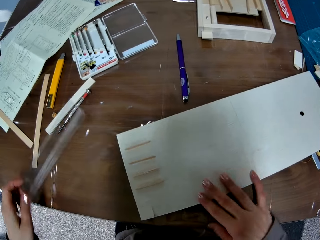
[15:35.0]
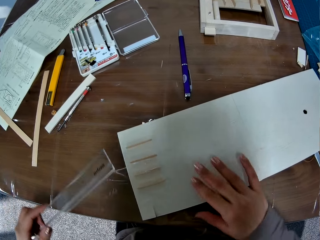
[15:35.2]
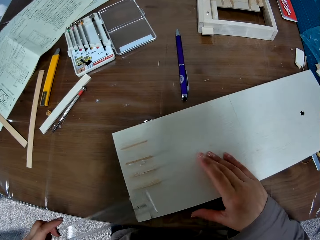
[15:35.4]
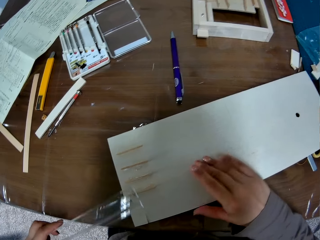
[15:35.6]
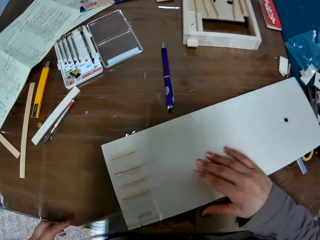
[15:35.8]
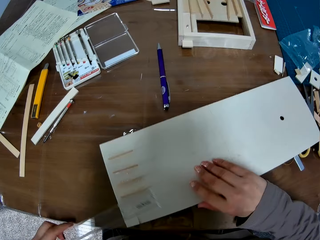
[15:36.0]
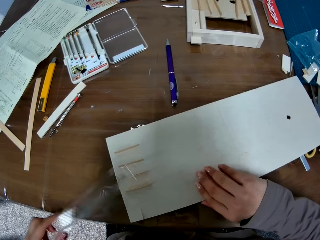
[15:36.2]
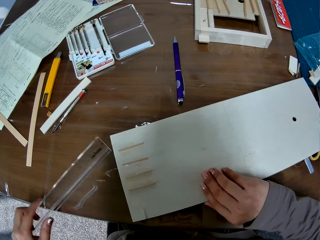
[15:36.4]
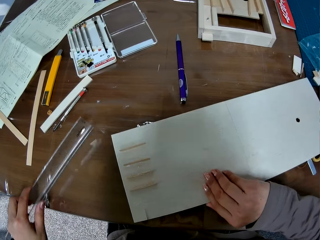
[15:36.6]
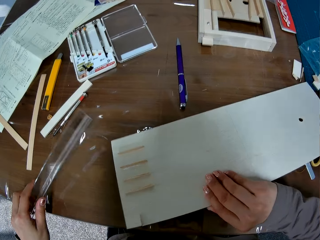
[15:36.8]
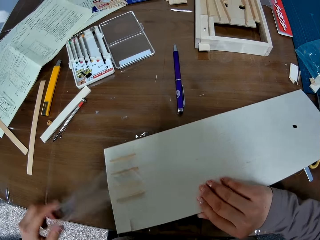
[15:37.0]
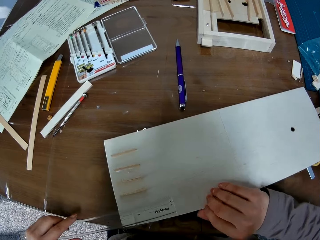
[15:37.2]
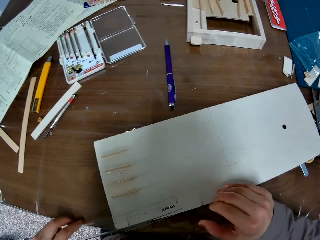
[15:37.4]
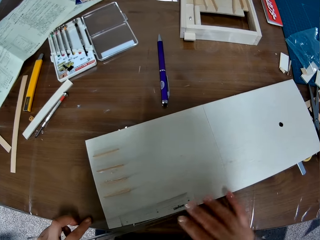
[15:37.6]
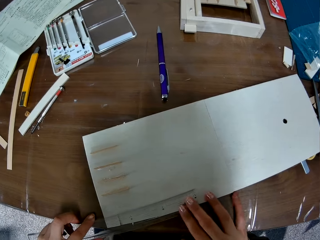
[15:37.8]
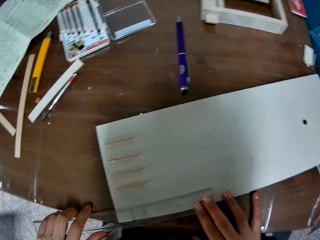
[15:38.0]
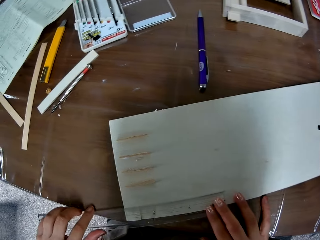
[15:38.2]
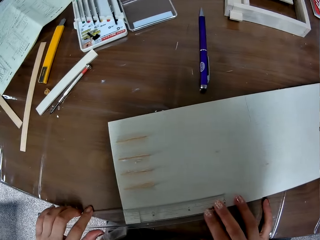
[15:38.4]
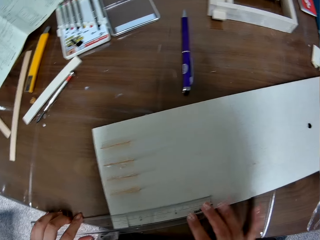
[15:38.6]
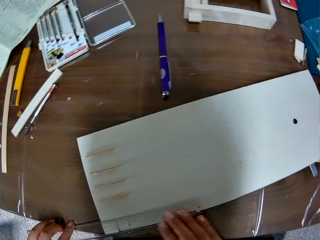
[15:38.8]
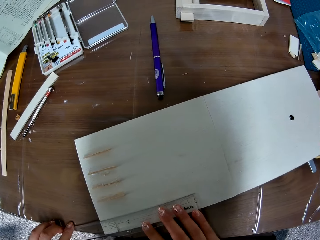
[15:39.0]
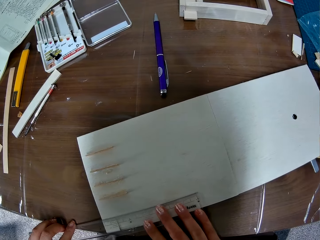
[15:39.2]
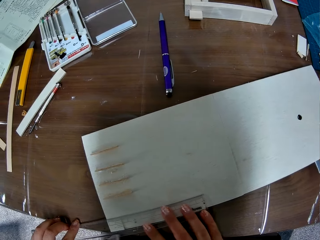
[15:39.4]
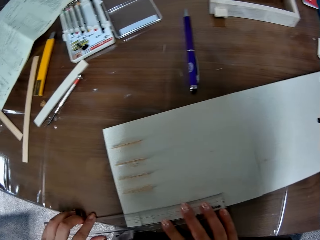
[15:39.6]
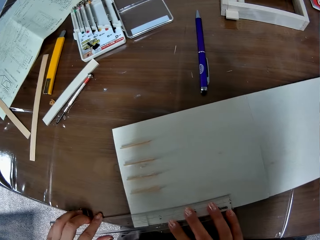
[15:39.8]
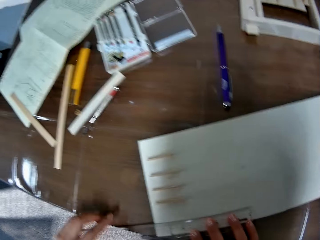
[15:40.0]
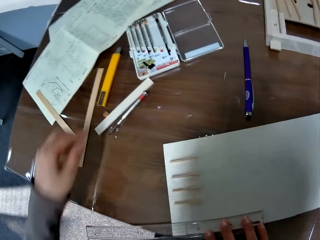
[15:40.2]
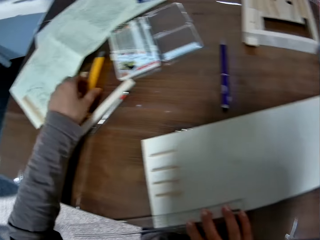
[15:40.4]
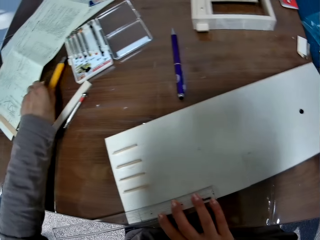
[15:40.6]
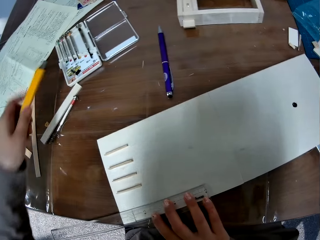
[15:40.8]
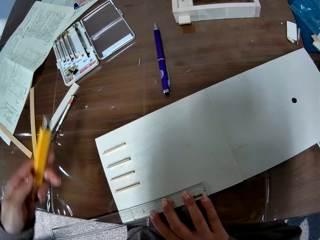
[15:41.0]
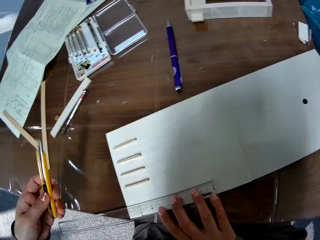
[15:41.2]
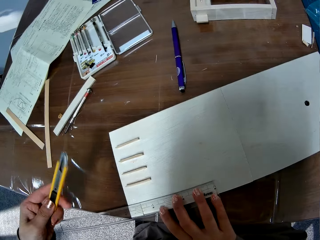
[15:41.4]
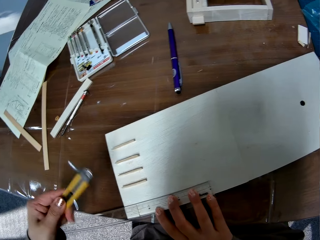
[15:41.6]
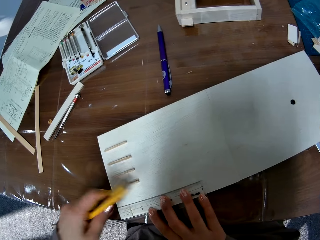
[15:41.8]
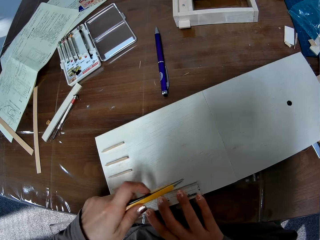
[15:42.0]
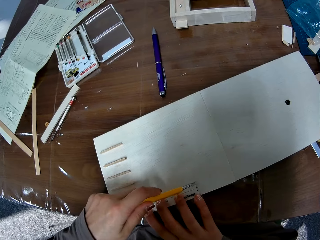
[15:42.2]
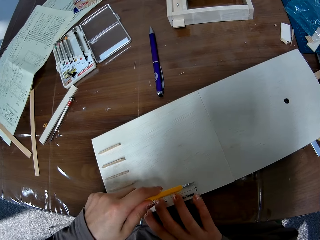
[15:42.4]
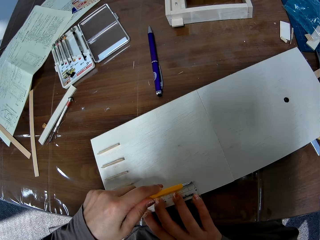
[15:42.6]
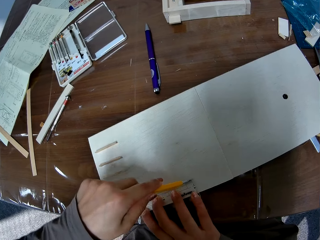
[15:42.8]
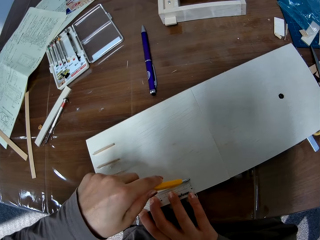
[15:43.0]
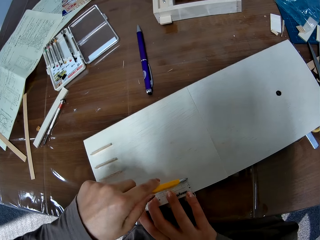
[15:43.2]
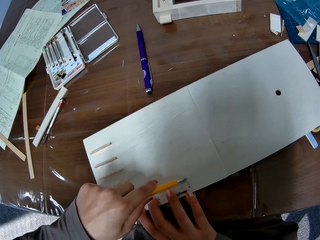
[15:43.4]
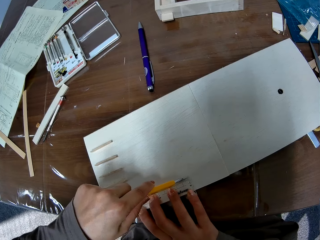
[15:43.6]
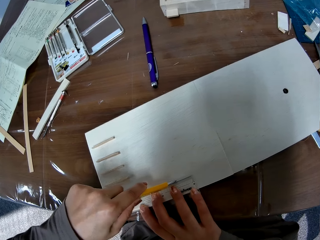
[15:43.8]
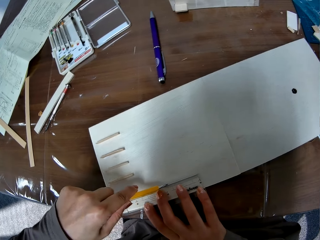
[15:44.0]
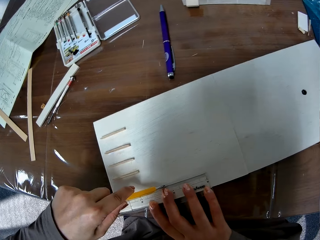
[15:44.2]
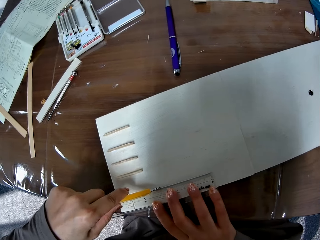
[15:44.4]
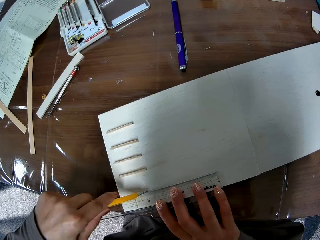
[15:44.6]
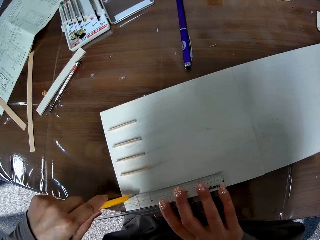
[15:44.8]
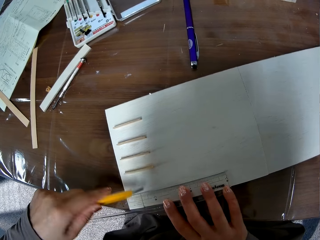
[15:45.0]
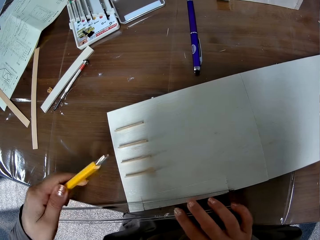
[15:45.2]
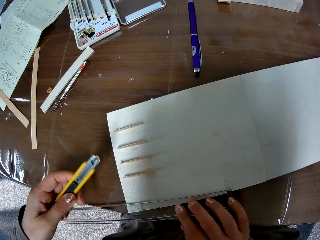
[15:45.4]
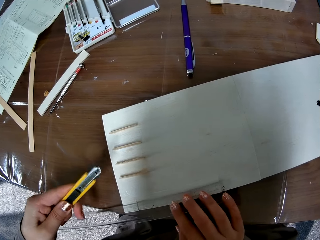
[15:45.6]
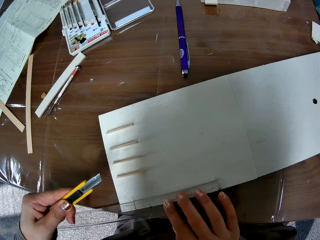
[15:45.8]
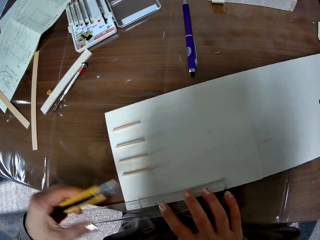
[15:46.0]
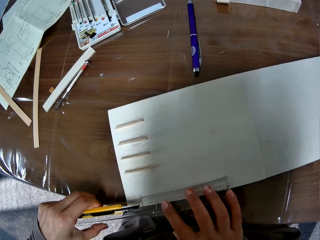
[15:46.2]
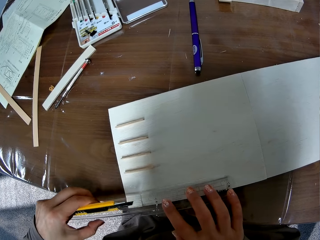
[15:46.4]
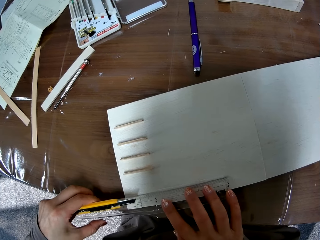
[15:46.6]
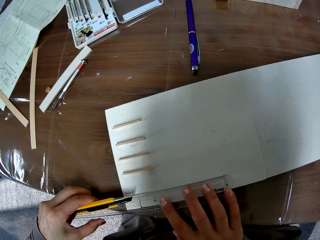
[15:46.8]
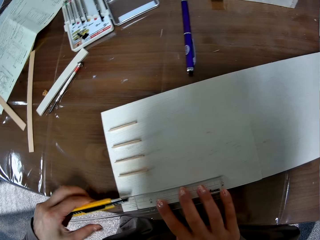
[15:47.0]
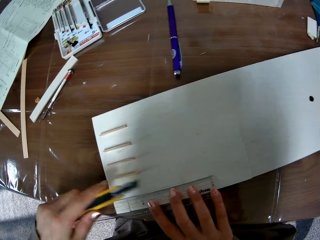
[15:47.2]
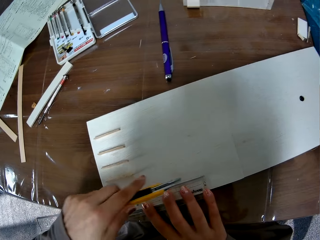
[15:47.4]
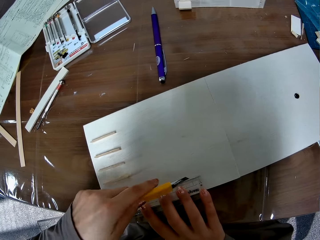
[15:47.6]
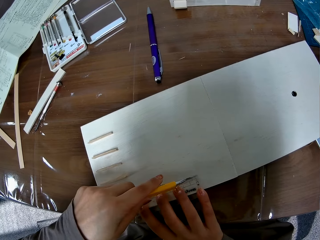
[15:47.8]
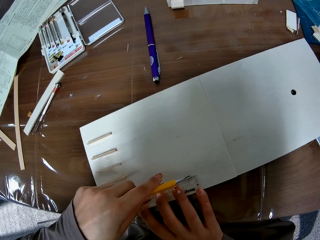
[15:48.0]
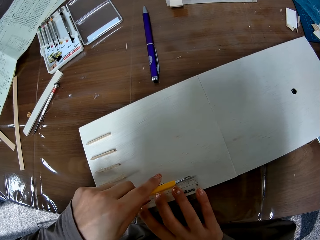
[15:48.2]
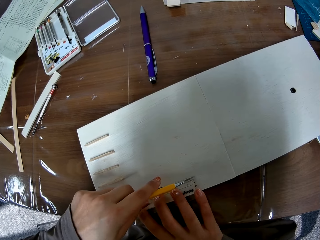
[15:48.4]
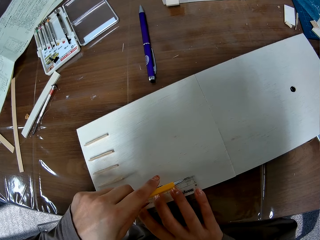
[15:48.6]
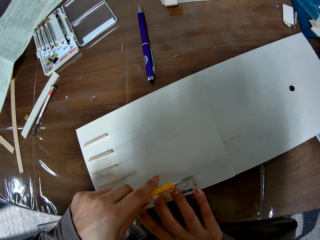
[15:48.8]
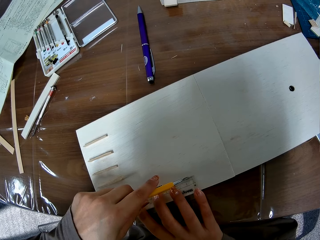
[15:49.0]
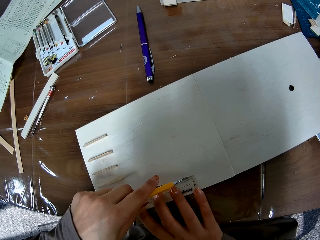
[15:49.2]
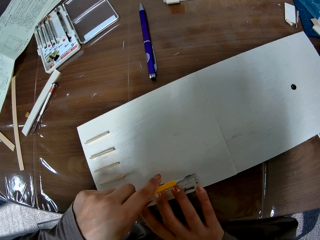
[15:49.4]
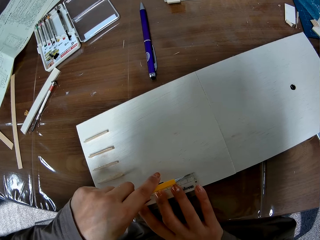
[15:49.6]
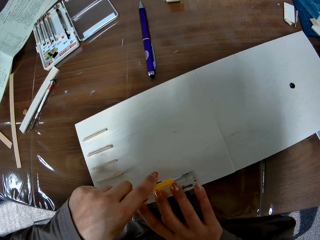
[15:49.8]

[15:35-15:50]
The camera wearer picks up a ruler. She measures the piece of wood or craft paper with the ruler. She picks up a blade from the table with her left hand. She cuts the piece of wood with the blade. She adjusts the ruler on the piece of wood. She cuts the piece of wood with the blade.

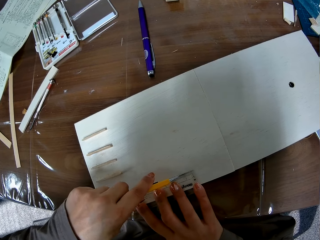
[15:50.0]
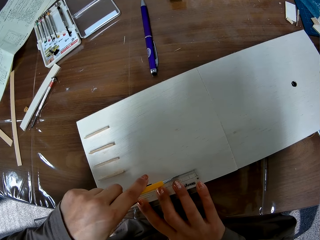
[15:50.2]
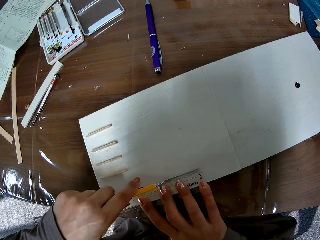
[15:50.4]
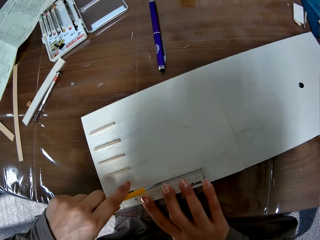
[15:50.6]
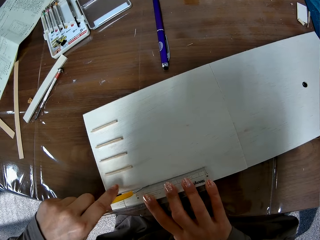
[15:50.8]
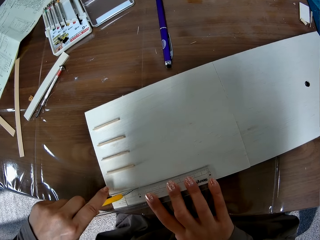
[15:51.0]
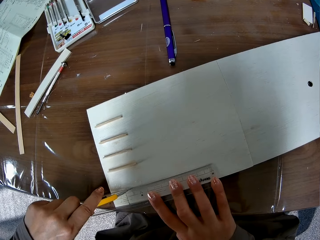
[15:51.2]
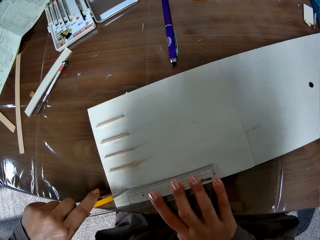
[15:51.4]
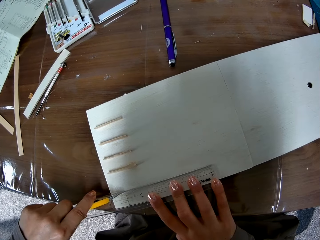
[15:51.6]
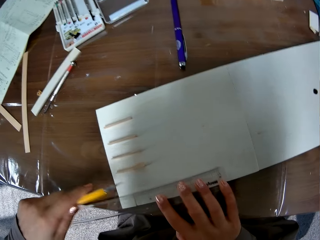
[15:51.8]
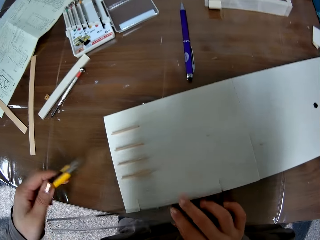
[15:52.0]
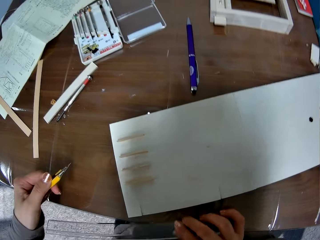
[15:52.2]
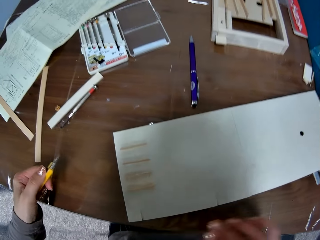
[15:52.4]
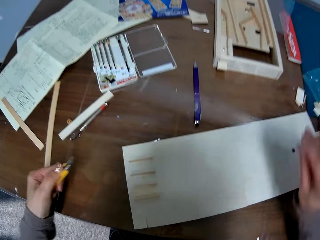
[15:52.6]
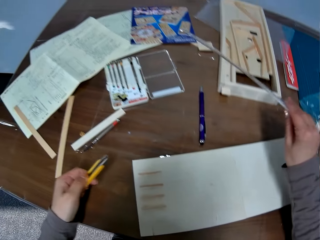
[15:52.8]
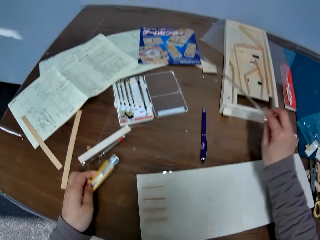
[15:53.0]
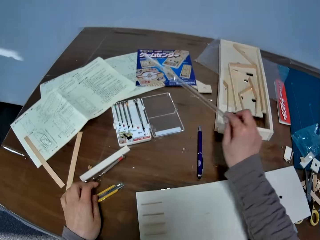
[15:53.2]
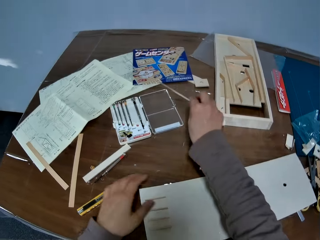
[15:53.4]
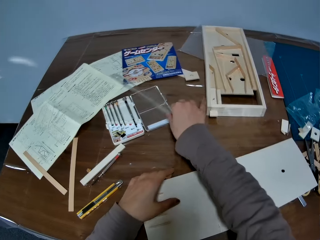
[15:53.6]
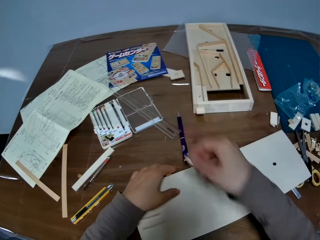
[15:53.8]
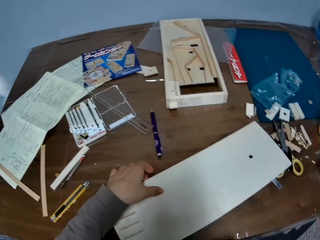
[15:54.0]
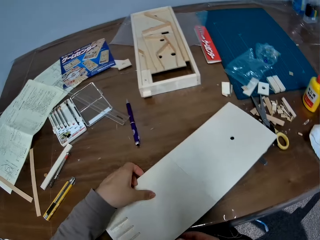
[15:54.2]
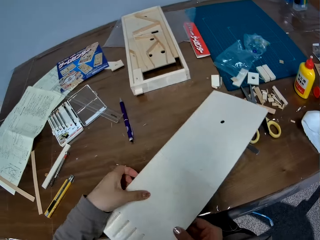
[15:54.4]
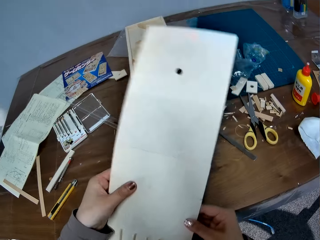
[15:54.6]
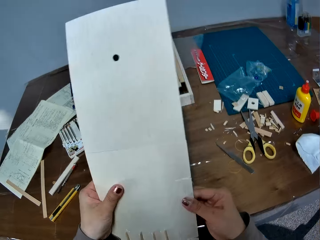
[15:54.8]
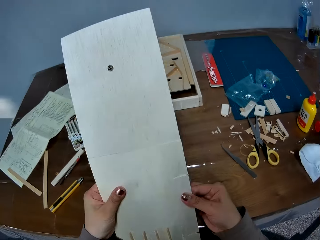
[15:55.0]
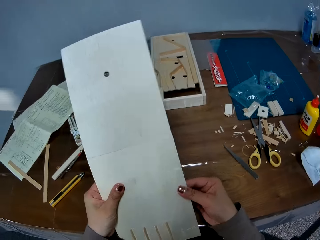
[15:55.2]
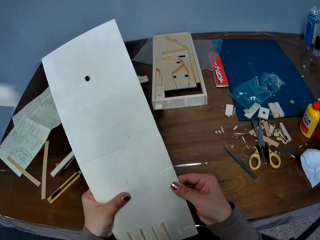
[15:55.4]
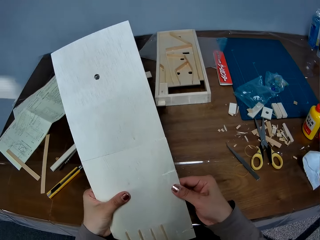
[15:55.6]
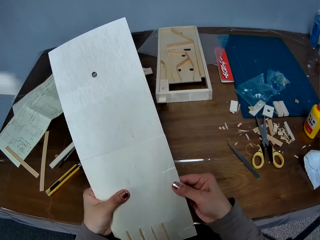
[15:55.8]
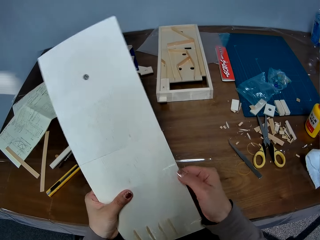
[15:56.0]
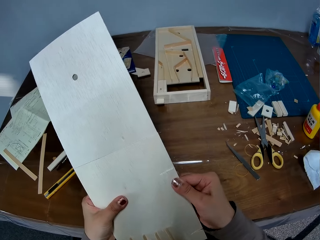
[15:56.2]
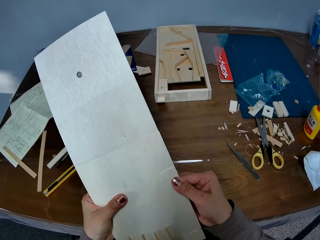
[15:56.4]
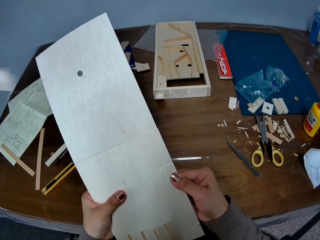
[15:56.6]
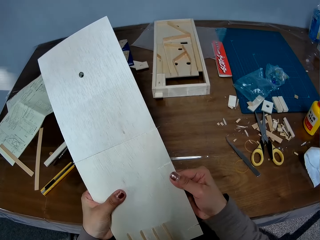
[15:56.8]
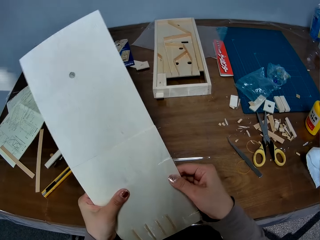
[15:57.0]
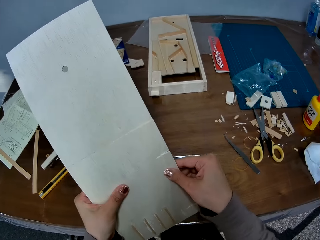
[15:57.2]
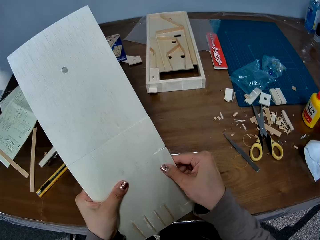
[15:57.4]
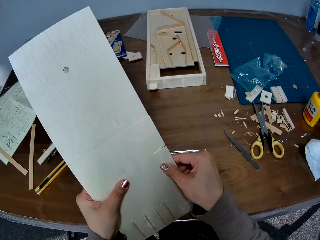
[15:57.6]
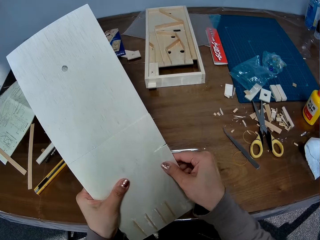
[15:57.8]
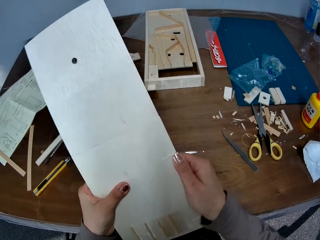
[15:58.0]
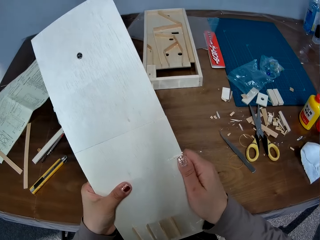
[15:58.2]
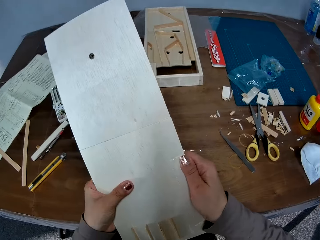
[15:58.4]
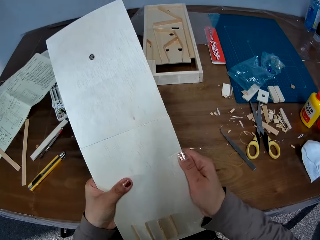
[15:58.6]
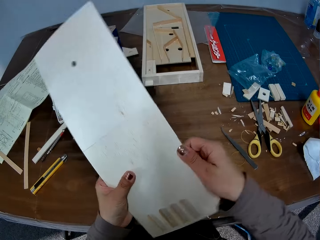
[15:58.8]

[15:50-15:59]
The camera wearer drops the blade on the table. They drop the ruler on the table. They pick up the piece of wood or craft paper from the table. They break a part of the piece of wood. They straighten the craft paper.
